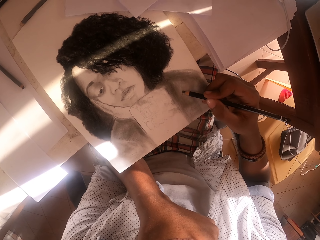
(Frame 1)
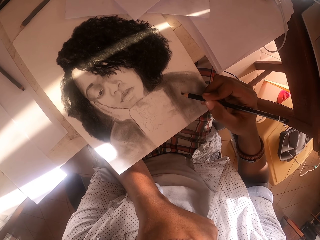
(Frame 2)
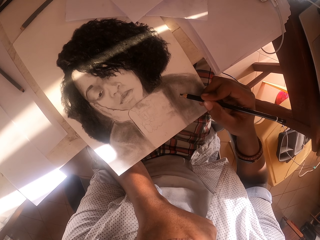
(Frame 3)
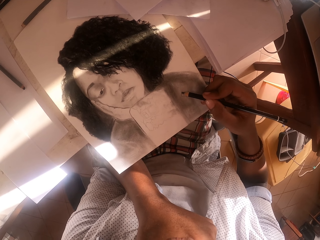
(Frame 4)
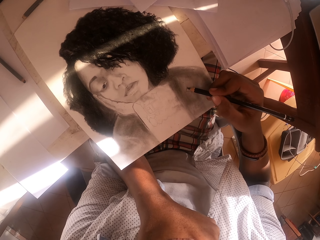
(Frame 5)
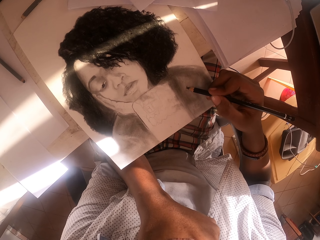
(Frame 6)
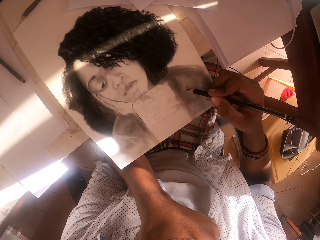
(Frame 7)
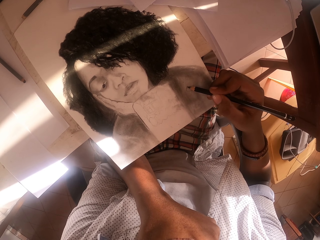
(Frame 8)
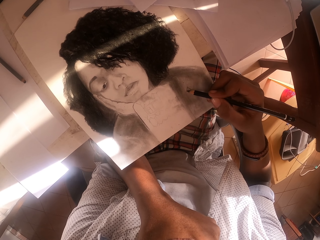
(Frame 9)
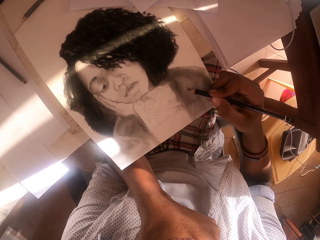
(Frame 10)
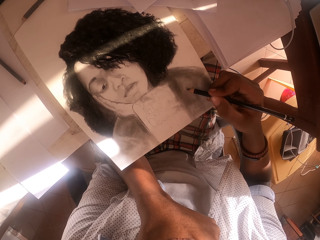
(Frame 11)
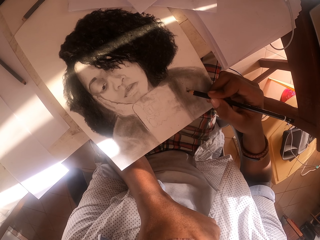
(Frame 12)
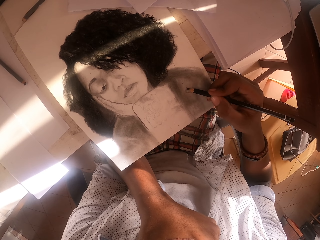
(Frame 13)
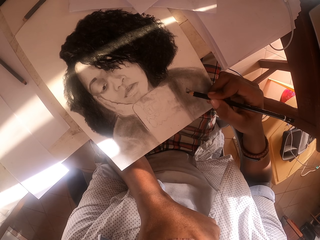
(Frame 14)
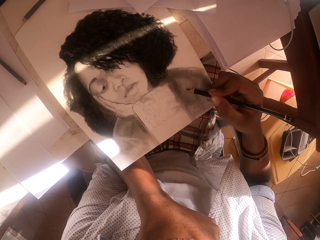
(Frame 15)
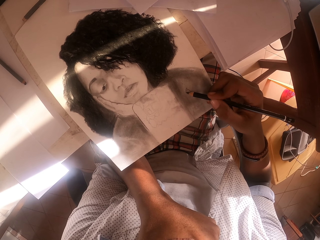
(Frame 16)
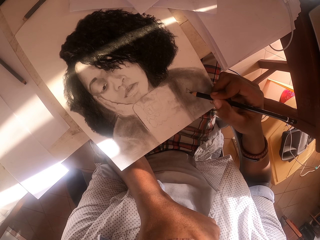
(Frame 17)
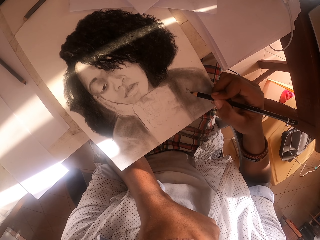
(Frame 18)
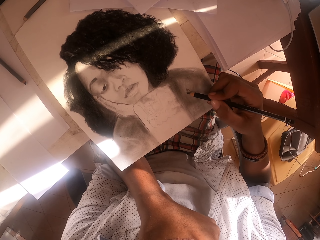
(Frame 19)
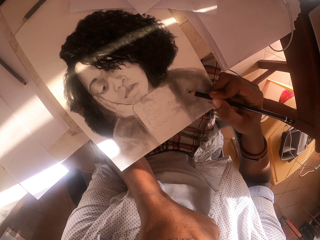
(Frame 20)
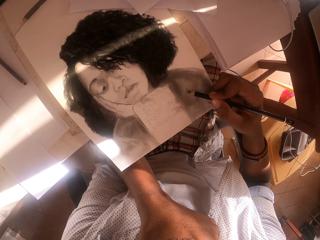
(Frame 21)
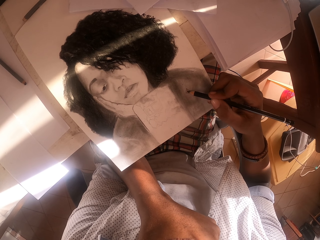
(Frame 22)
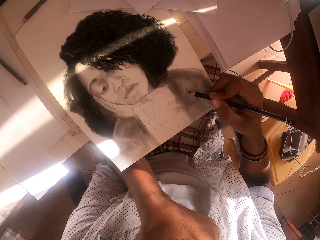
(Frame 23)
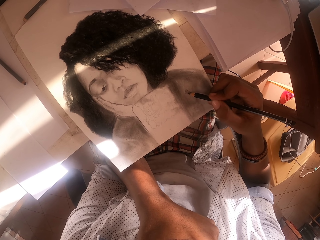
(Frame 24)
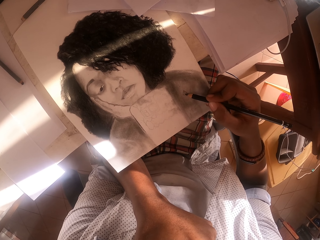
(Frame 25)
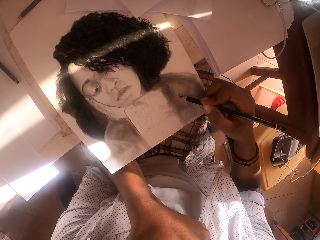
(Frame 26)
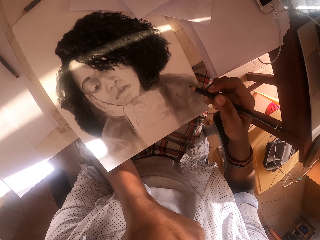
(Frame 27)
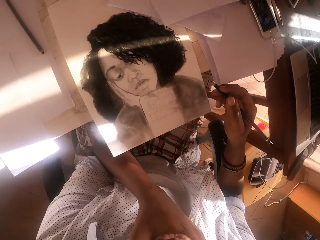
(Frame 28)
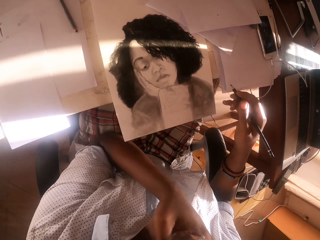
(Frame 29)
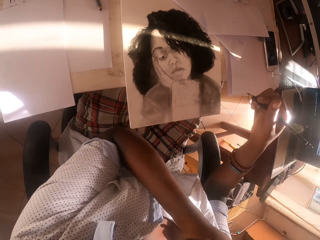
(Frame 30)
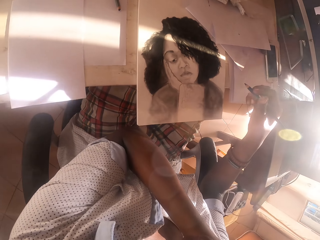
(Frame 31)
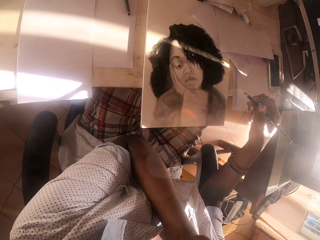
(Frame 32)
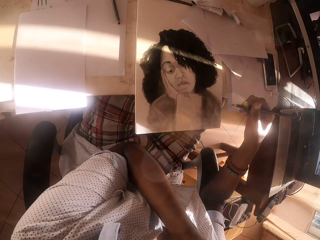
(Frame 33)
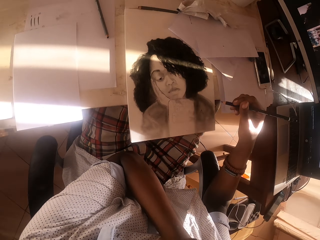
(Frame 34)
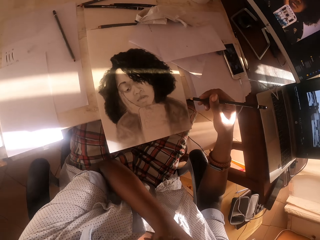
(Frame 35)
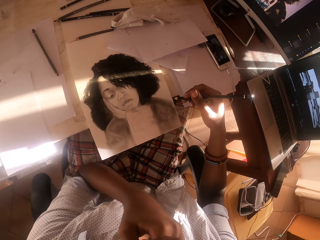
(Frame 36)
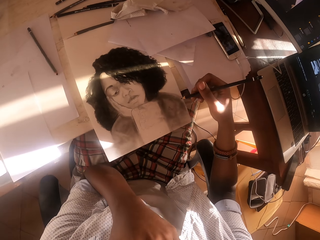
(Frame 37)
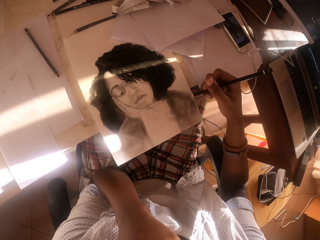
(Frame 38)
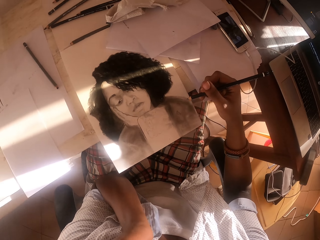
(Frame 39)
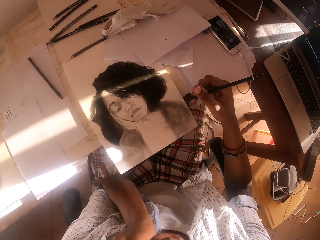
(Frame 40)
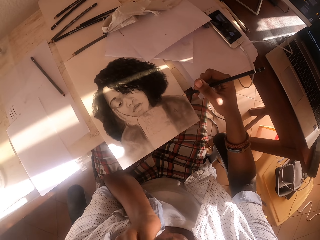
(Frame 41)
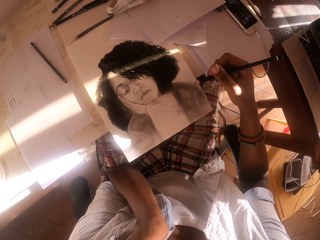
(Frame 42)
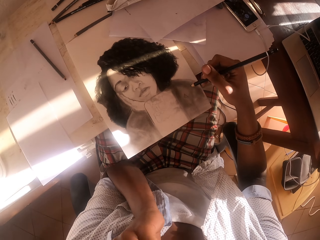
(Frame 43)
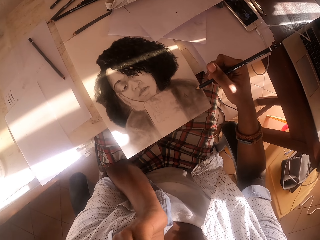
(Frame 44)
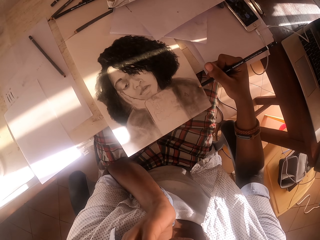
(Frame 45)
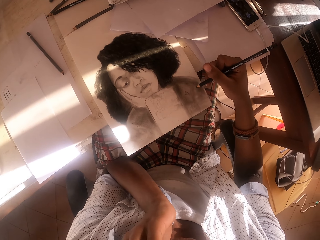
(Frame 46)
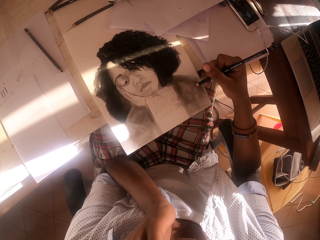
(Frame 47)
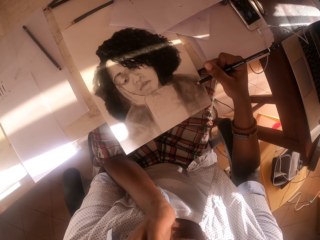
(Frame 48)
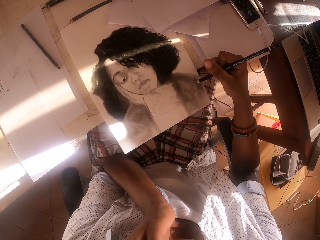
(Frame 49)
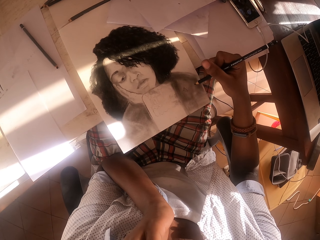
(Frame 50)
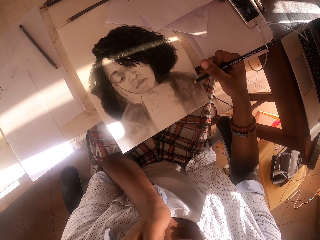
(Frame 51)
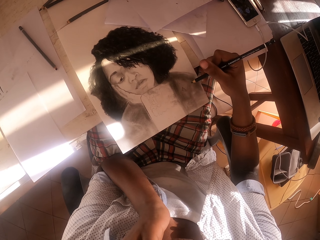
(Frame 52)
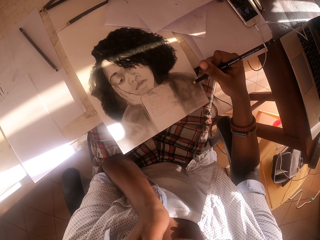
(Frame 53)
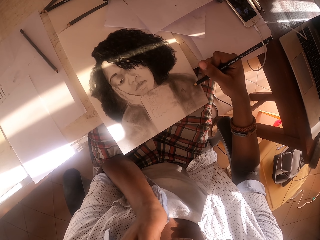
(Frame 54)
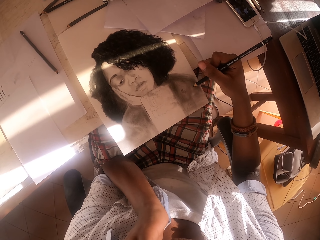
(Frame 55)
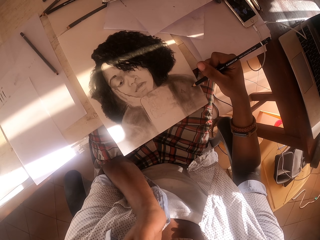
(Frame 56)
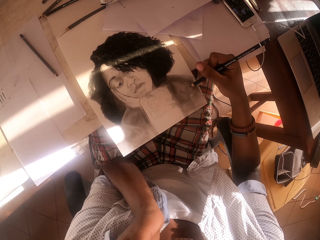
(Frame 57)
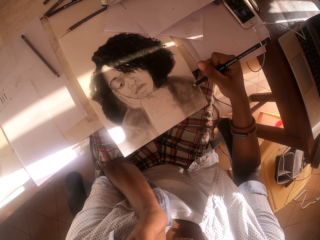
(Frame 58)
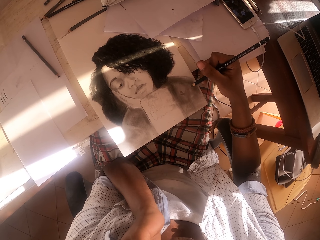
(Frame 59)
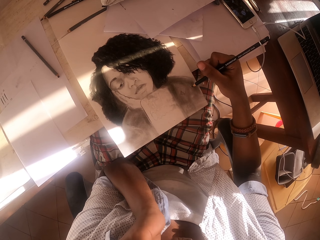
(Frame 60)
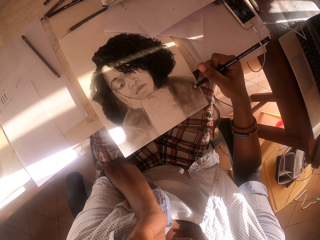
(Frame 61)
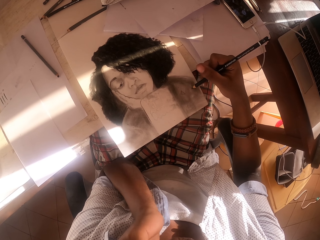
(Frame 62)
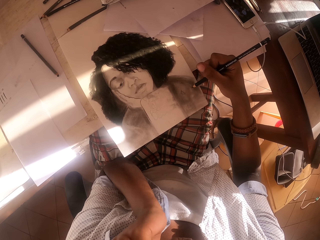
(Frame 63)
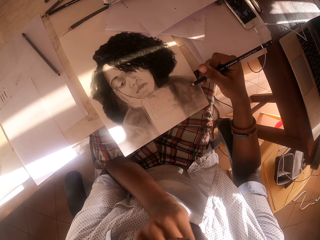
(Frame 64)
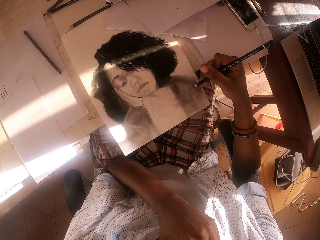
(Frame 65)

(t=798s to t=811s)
The camera wearer lifts the drawing pen. He touches his chest with his hand. He draws the art with the pen.

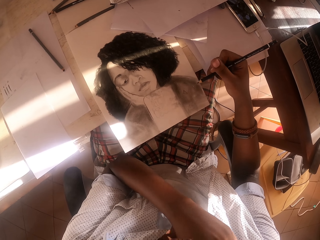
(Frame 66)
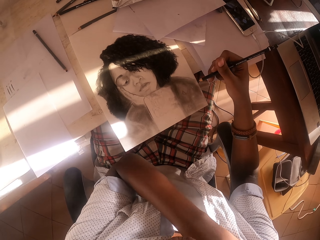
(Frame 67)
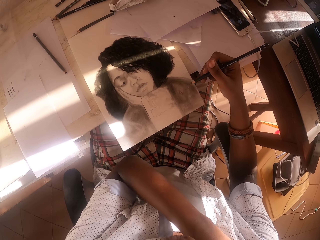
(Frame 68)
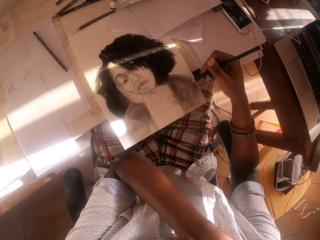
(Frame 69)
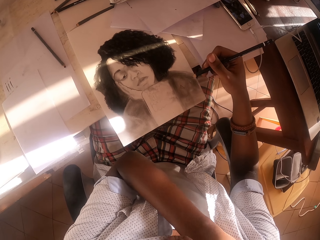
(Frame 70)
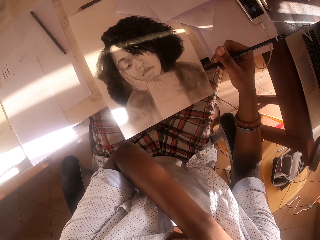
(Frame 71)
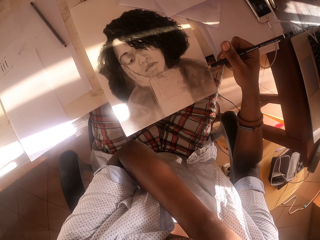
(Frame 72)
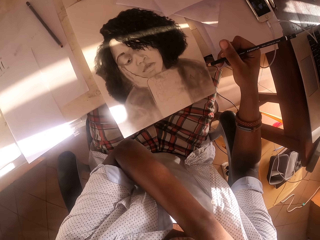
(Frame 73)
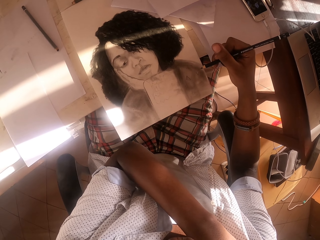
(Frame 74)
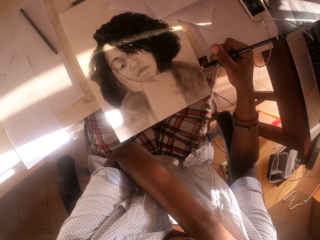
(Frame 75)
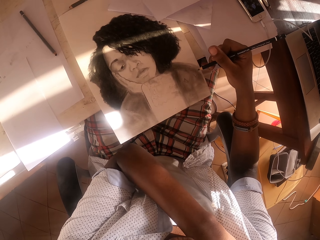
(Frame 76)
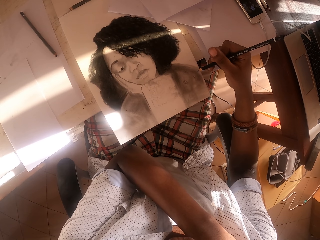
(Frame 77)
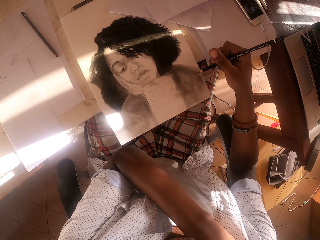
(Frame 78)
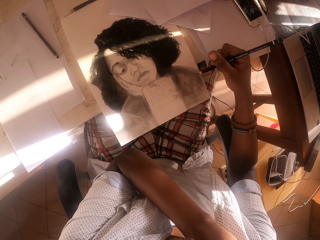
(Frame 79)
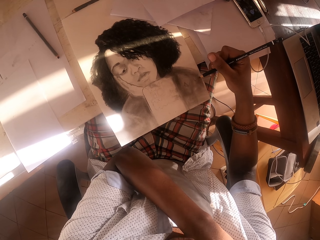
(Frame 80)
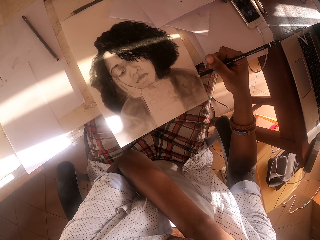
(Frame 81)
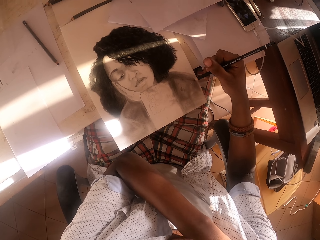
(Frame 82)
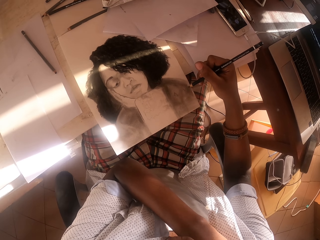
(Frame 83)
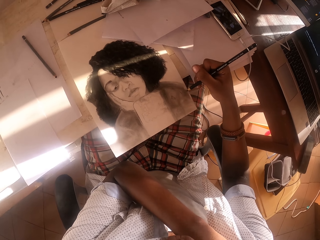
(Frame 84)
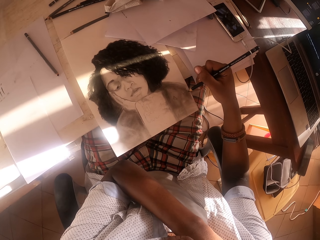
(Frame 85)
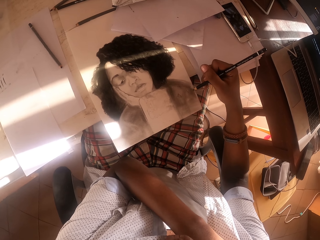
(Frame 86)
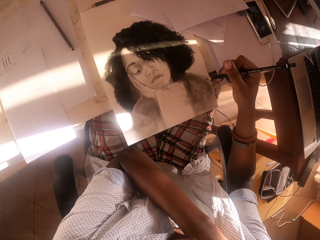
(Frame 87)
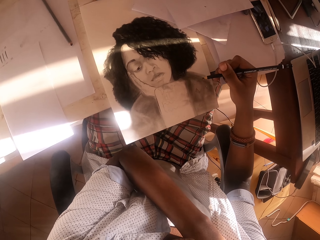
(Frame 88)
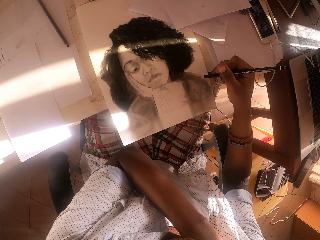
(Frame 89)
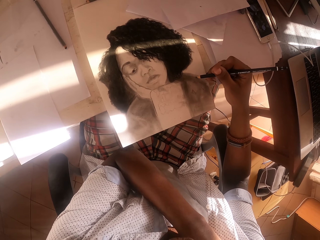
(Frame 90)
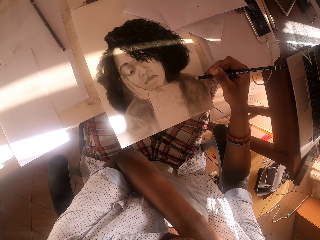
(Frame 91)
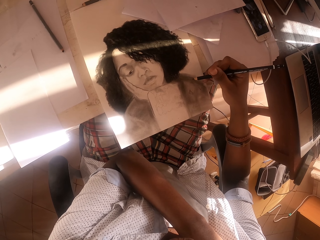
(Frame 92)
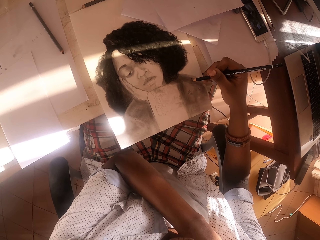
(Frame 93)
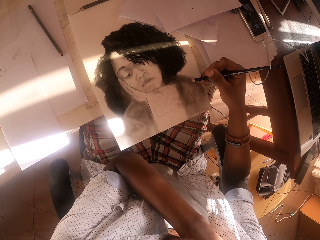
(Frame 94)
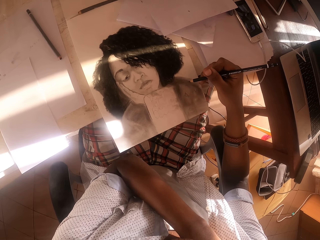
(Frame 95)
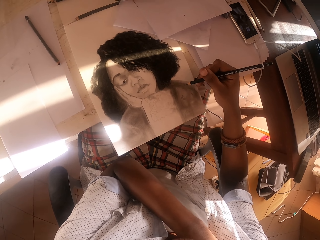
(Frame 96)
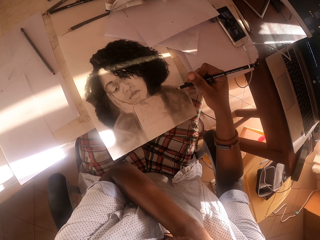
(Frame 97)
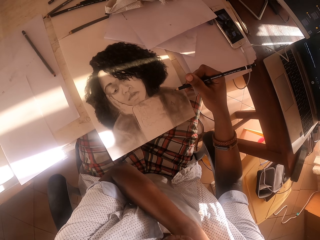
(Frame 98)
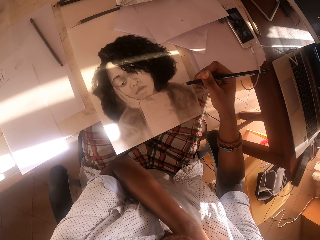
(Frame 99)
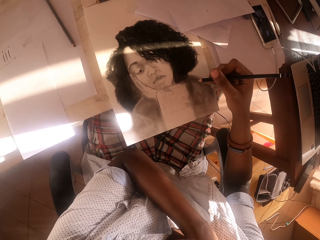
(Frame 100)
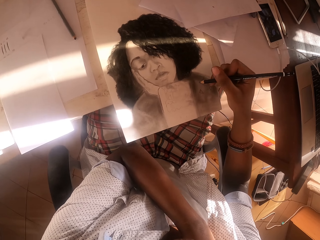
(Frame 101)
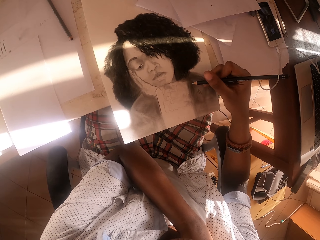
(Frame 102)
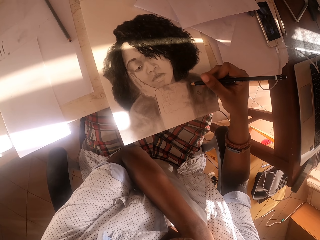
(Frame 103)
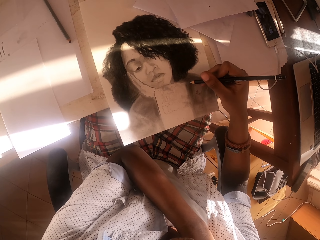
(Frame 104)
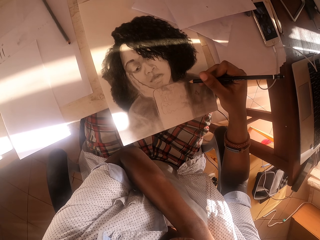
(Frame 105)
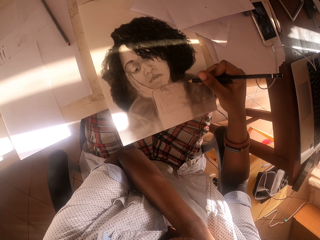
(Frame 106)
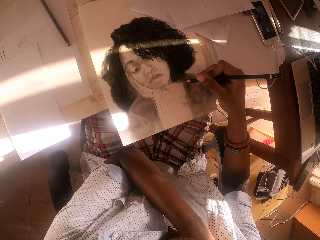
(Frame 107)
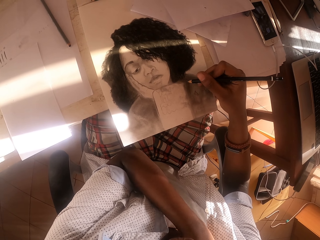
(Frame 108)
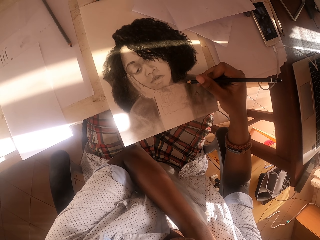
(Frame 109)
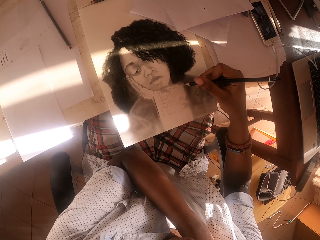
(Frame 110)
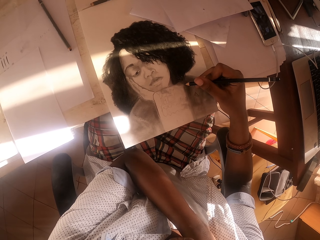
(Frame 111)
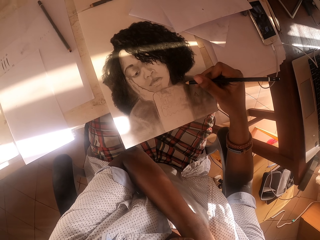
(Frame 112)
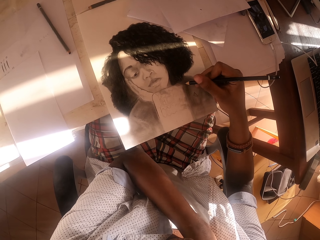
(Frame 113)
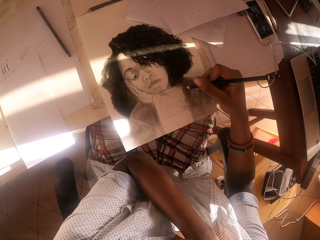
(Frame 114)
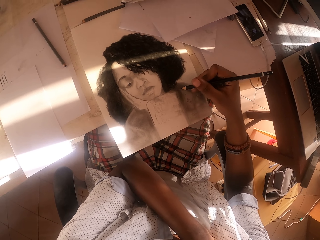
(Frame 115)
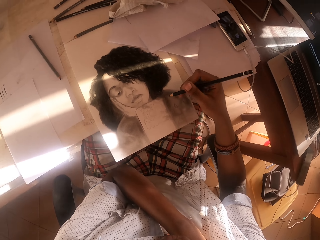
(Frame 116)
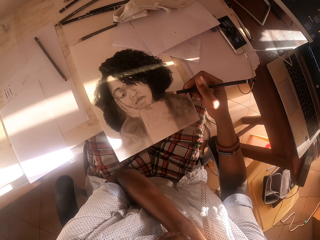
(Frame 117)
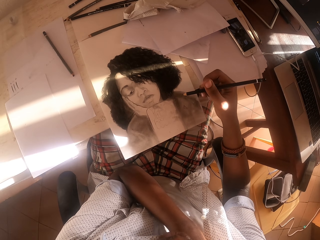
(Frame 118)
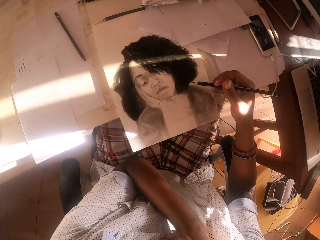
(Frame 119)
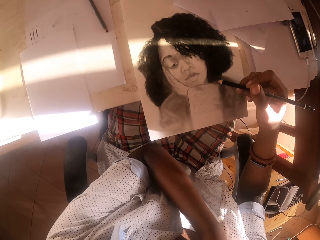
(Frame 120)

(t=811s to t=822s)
The camera wearer adjusts his shirt. He draws the art with a pen.
